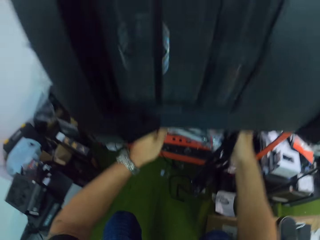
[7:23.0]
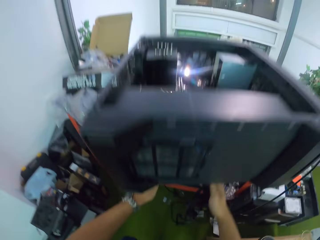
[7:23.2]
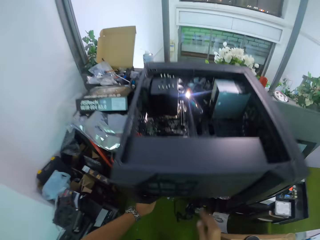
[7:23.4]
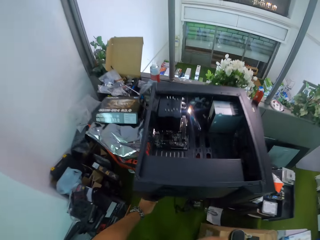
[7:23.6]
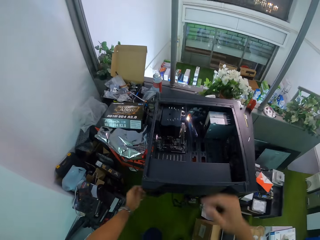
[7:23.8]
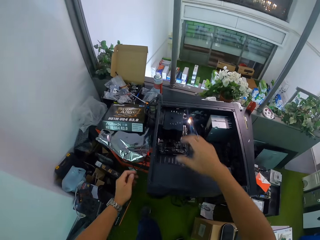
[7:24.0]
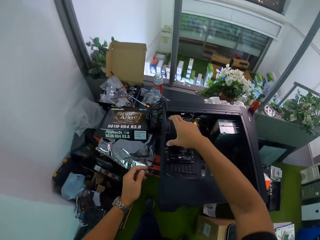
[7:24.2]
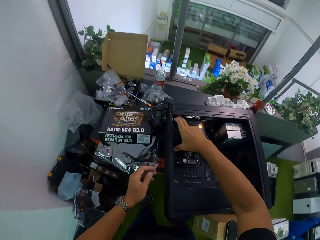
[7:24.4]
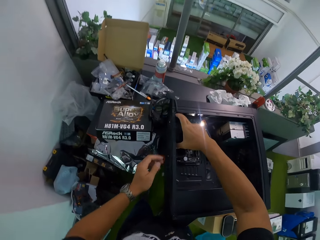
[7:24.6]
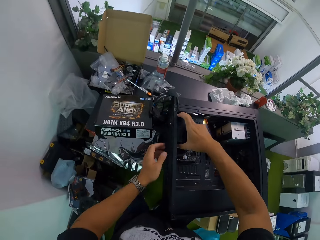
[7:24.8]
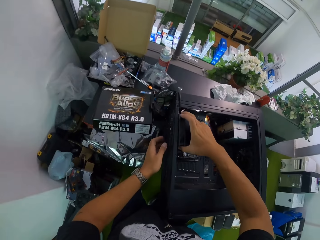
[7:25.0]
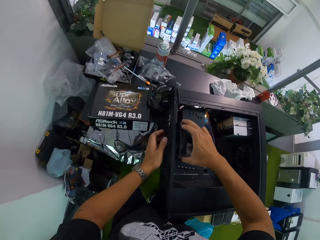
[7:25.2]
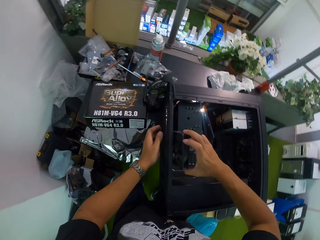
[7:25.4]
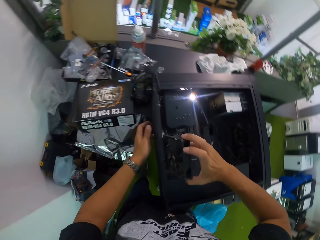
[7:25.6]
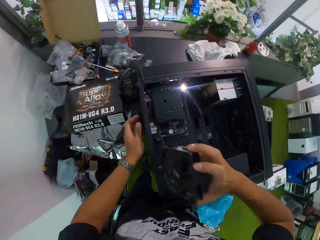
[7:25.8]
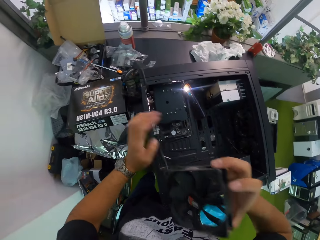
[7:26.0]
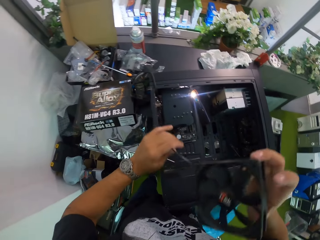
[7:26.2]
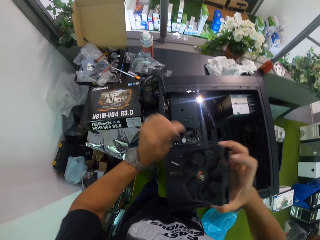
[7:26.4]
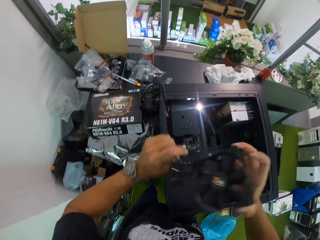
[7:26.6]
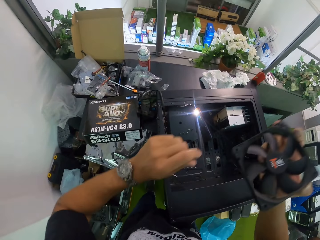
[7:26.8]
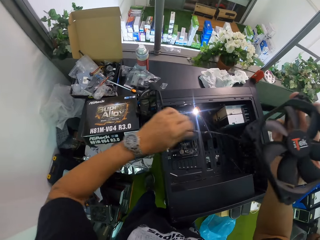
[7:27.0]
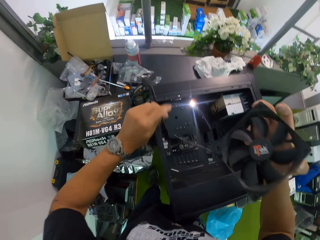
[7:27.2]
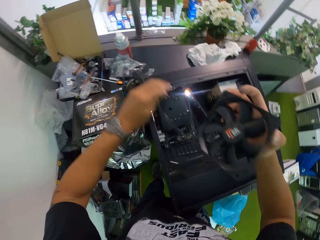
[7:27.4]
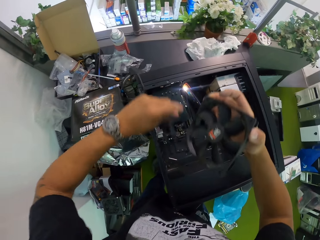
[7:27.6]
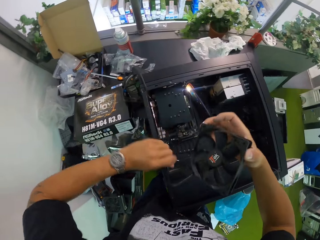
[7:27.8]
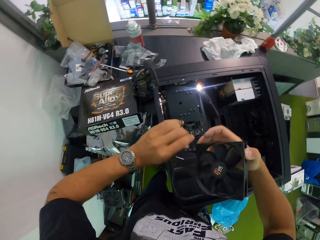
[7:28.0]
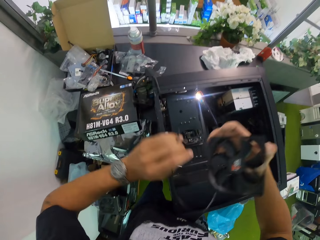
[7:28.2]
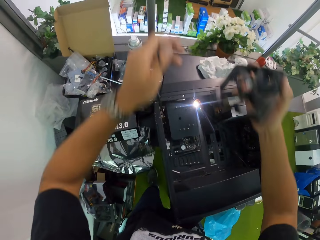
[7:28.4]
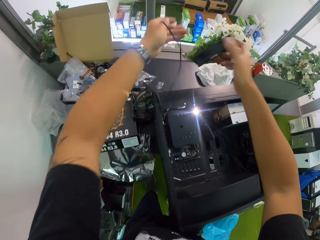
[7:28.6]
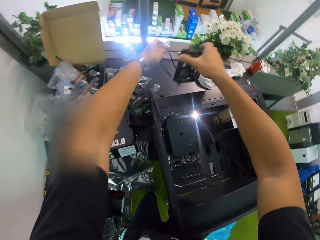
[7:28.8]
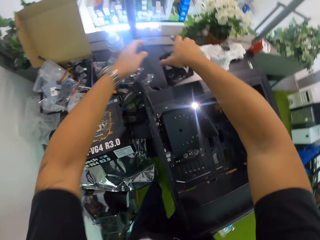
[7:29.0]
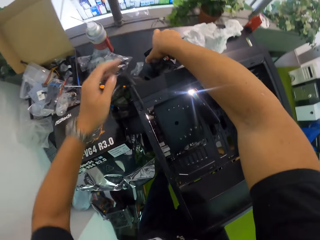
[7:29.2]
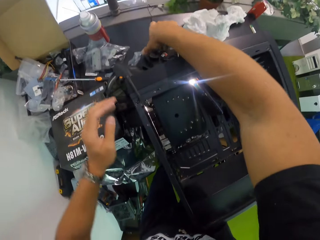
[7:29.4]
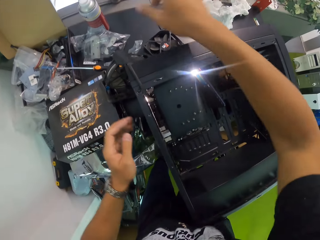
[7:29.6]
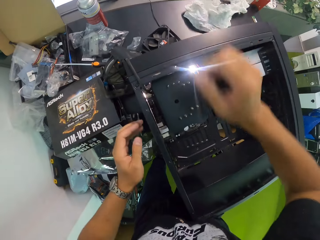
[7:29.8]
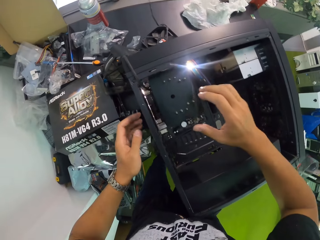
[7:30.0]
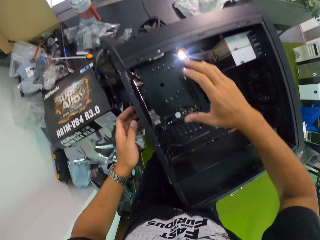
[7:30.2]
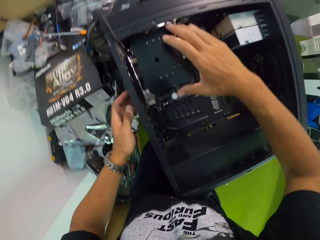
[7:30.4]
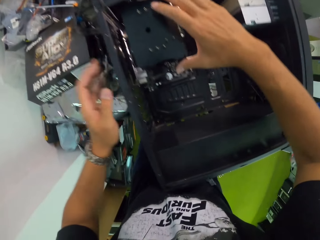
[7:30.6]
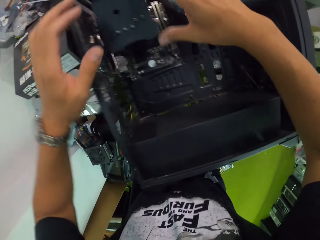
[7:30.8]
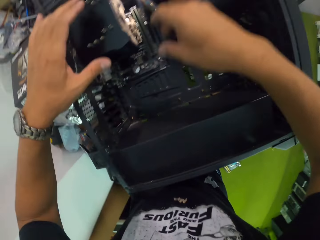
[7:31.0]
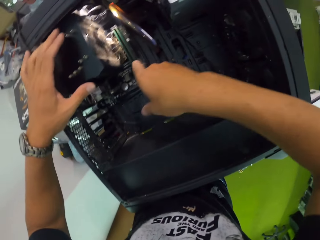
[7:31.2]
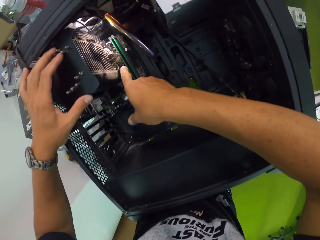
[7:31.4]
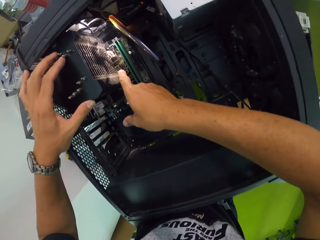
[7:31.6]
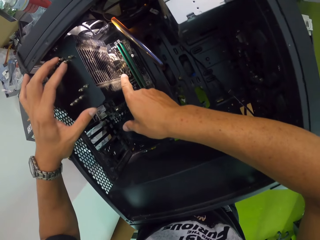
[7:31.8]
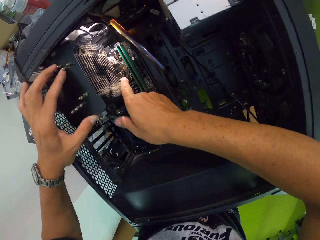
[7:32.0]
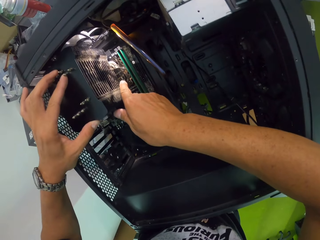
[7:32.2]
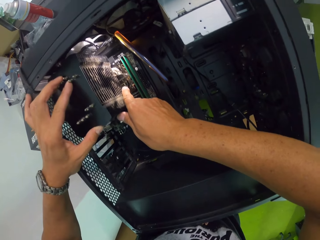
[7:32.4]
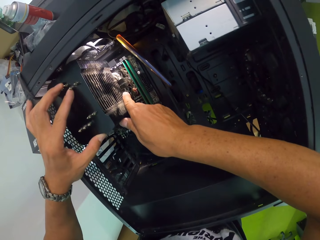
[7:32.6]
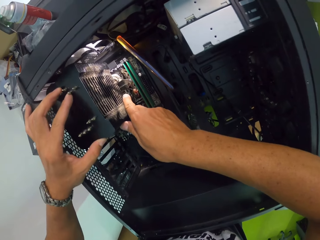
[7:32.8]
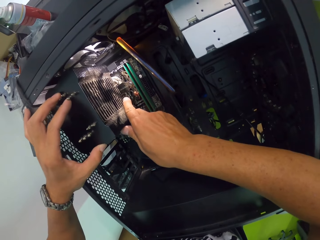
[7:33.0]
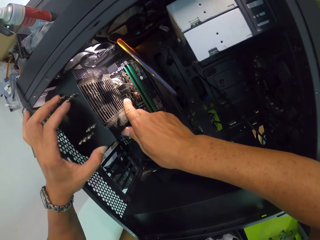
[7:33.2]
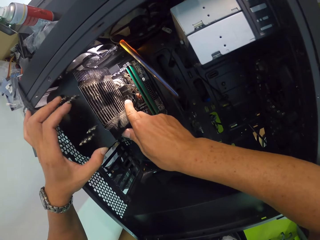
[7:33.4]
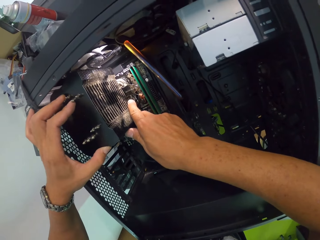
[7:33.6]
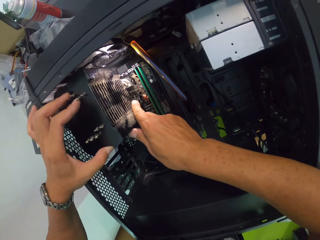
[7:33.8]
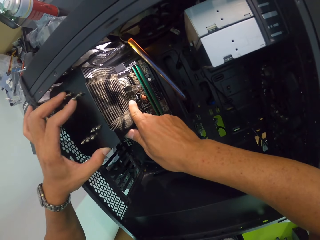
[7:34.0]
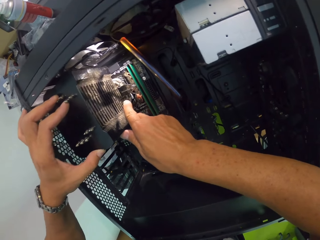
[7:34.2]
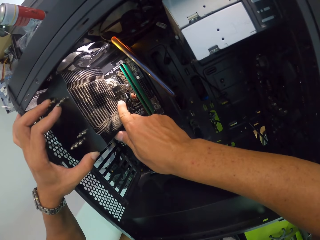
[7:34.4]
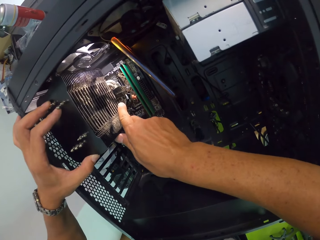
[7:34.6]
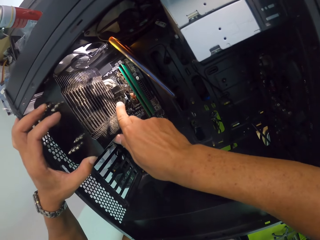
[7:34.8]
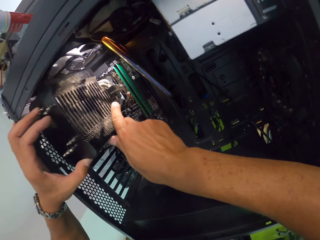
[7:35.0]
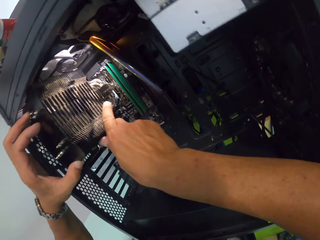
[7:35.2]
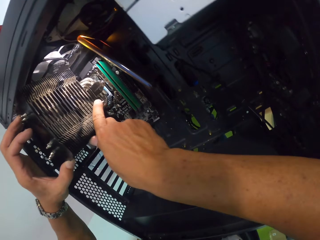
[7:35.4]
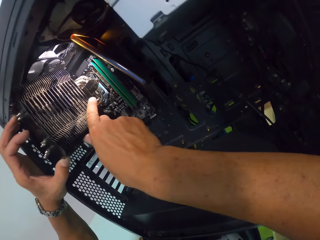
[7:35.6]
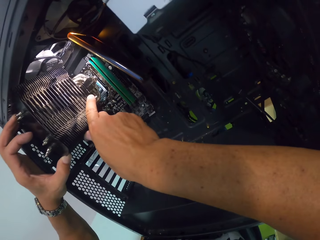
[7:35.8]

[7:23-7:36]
The camera wearer picks up a piece of plastic from the CPU with his right hand. He holds the piece of plastic with both hands. He drops the piece of plastic on the table with both hands. He touches the CPU and holds the CPU with both hands.

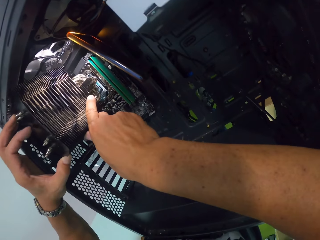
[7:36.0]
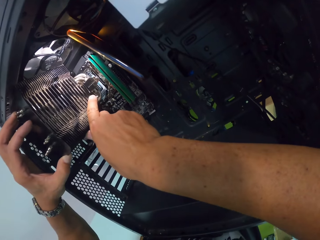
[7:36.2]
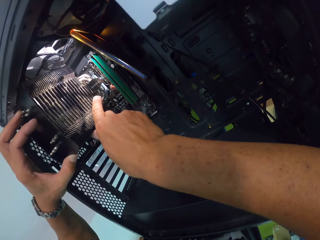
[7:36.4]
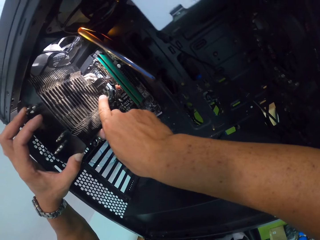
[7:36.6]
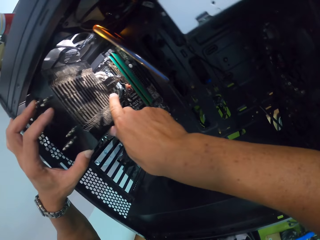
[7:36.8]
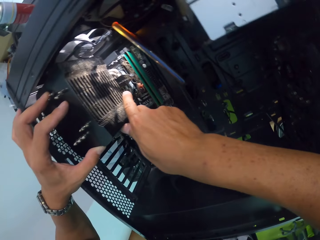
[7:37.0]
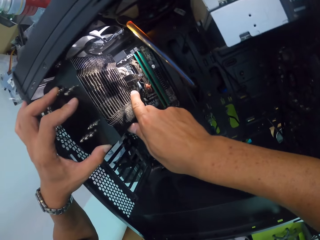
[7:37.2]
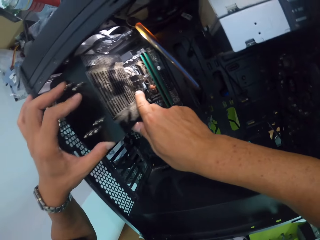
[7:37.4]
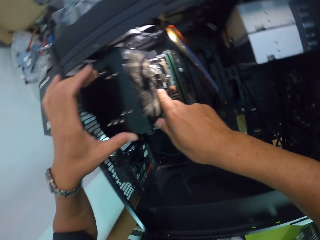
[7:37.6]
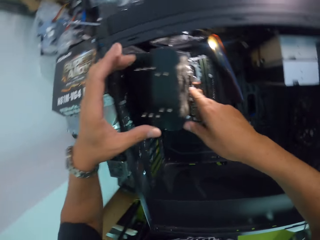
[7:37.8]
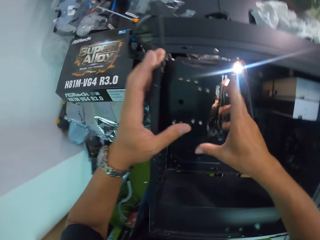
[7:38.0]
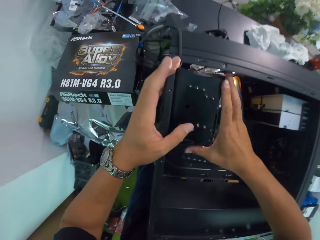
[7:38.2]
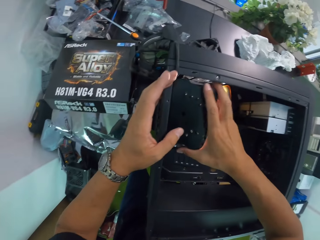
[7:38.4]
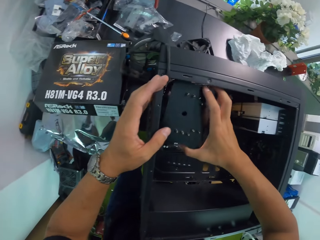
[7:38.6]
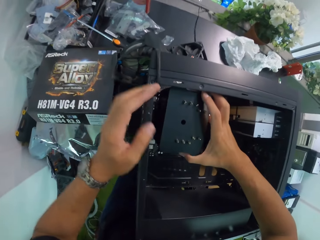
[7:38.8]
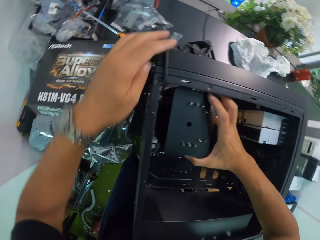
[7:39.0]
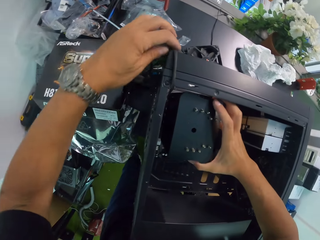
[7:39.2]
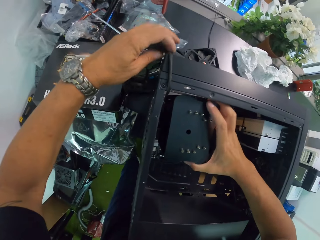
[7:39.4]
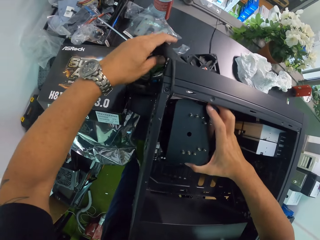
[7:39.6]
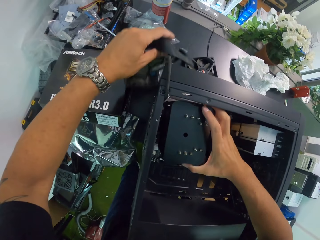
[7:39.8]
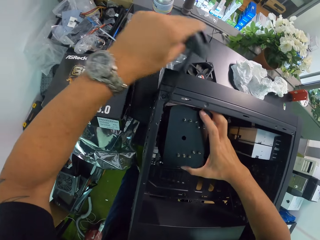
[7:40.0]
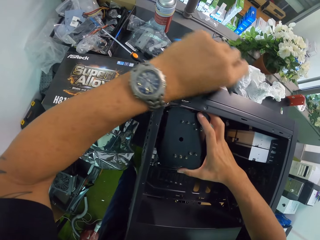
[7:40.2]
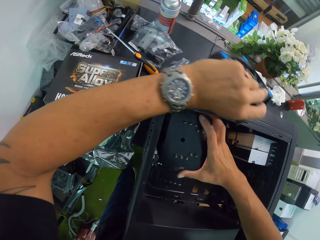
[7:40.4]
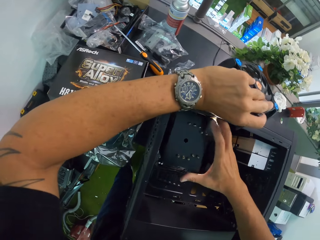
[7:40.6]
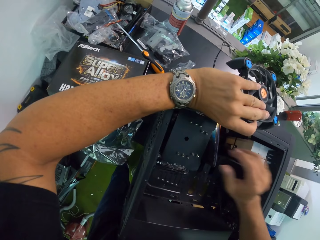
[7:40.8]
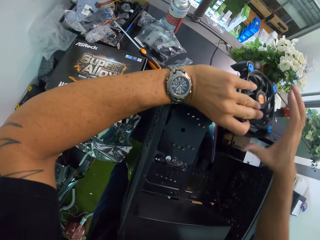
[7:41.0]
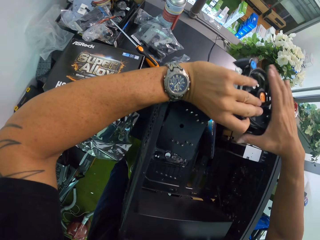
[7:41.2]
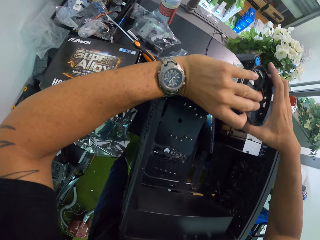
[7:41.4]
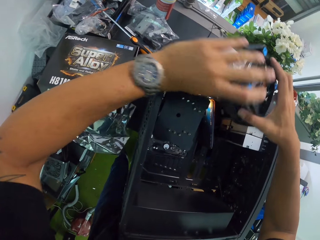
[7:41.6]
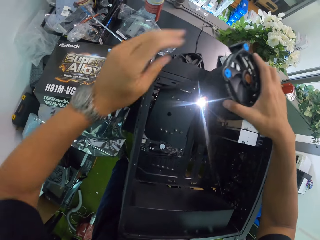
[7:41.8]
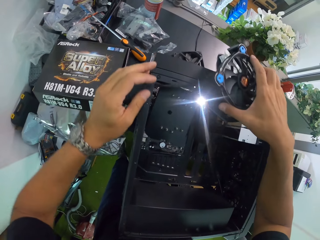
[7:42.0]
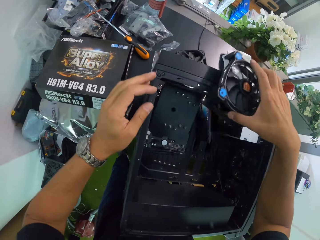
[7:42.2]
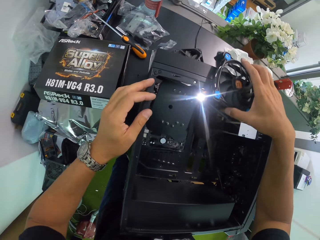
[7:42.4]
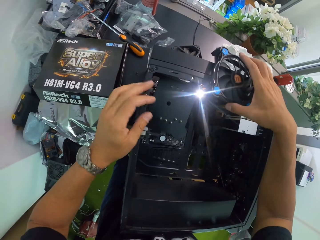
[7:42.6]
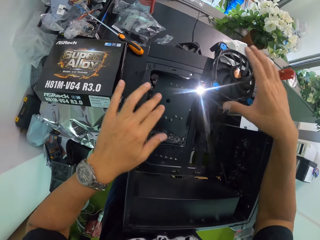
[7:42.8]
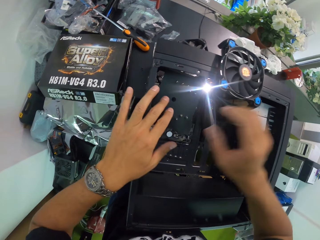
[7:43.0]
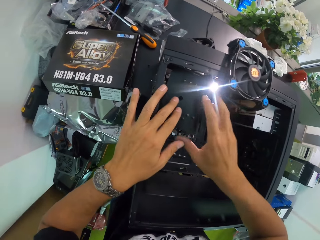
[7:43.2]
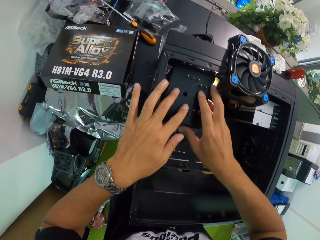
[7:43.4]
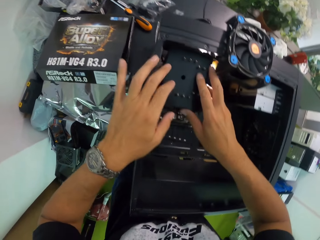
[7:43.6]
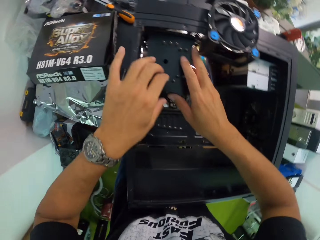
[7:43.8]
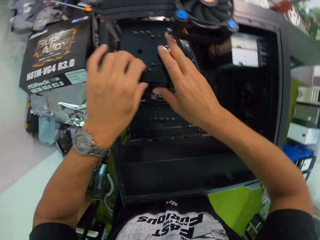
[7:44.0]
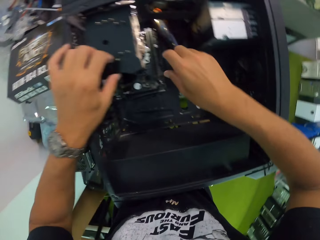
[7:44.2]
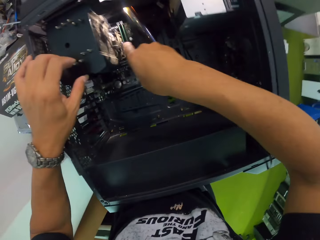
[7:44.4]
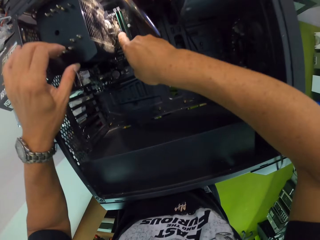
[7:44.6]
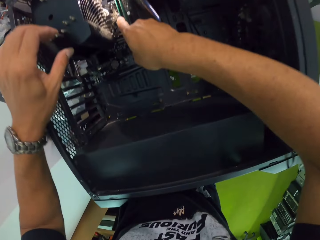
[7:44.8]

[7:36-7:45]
The camera wearer touches something. He picks up a piece of plastic from the table with his left hand. He drops the piece of plastic on the CPU with his left hand. He passes the piece of plastic from his left hand to his right hand. He drops the piece of plastic on the CPU with his right hand. He holds the CPU with both hands.
